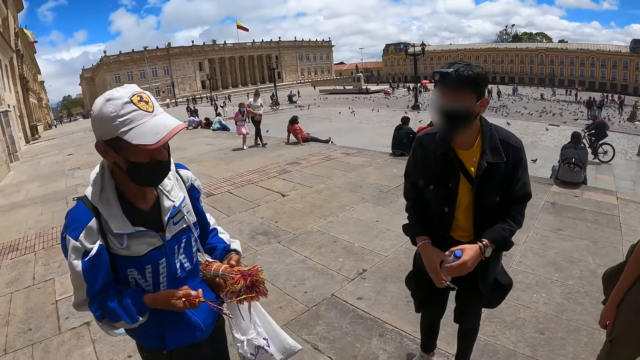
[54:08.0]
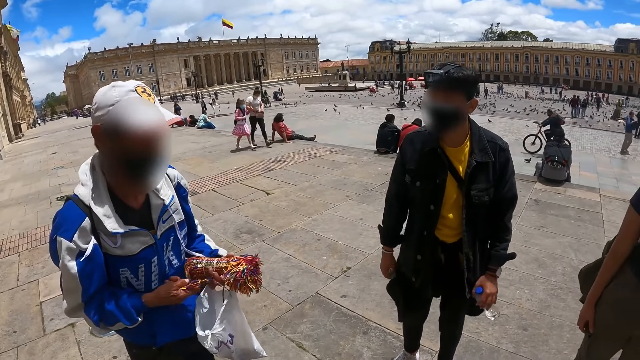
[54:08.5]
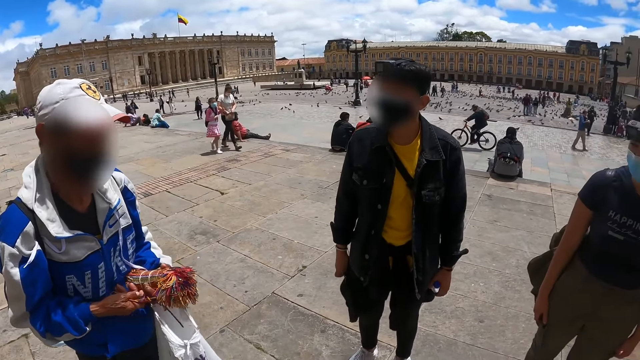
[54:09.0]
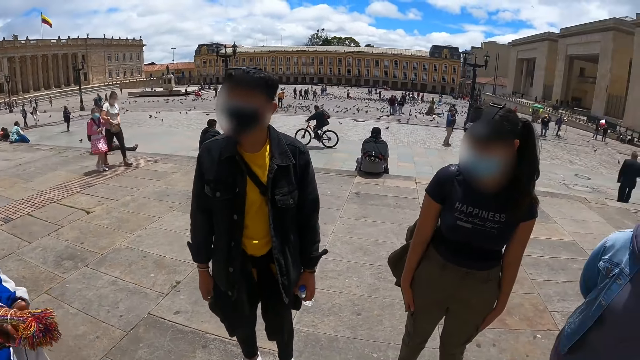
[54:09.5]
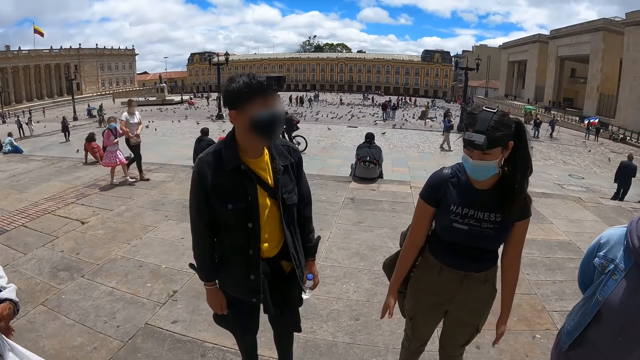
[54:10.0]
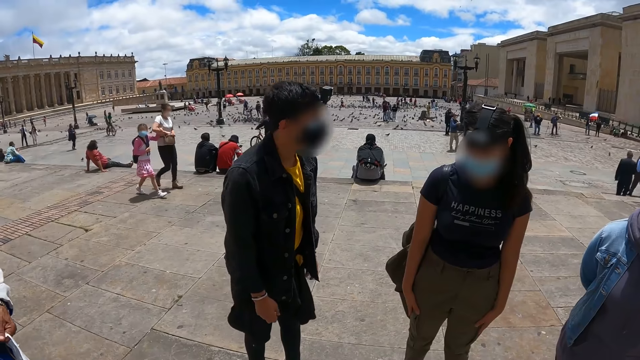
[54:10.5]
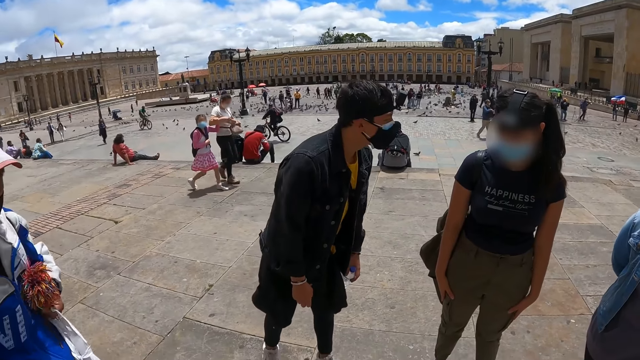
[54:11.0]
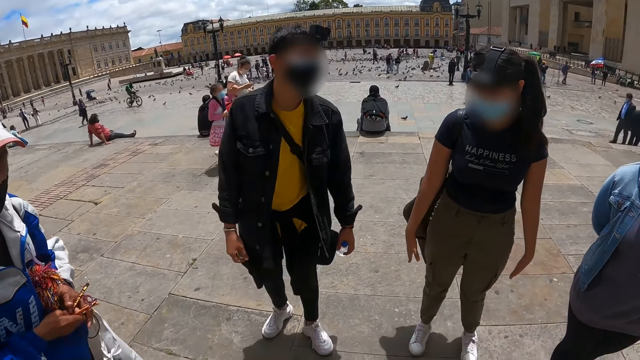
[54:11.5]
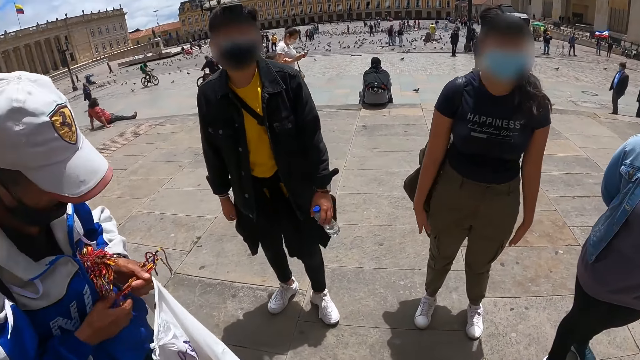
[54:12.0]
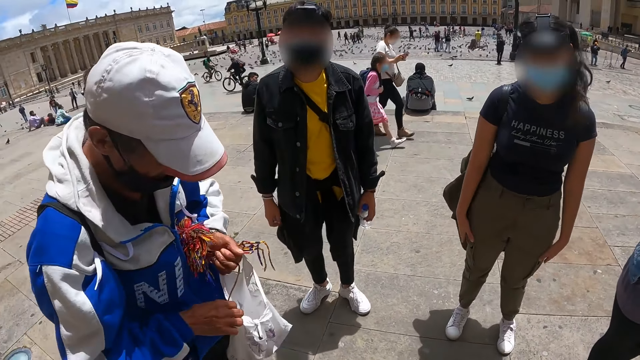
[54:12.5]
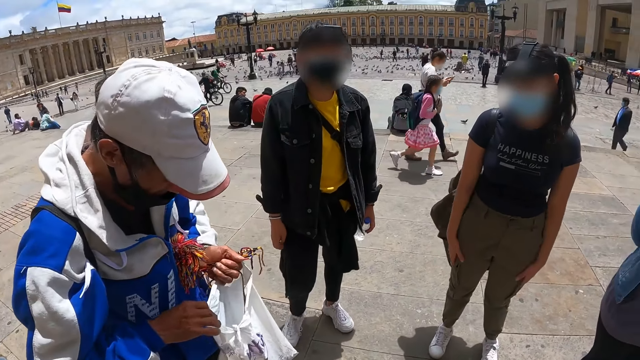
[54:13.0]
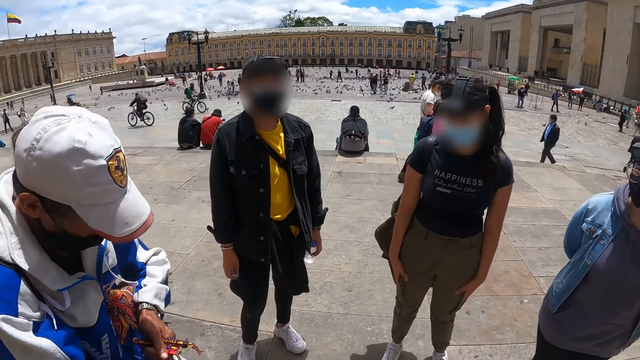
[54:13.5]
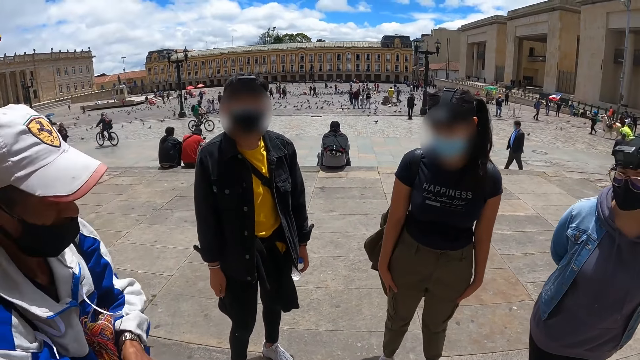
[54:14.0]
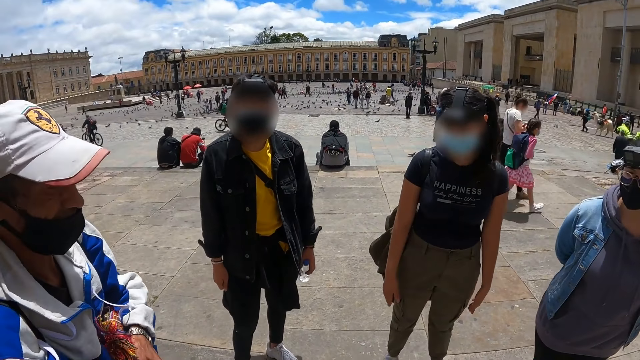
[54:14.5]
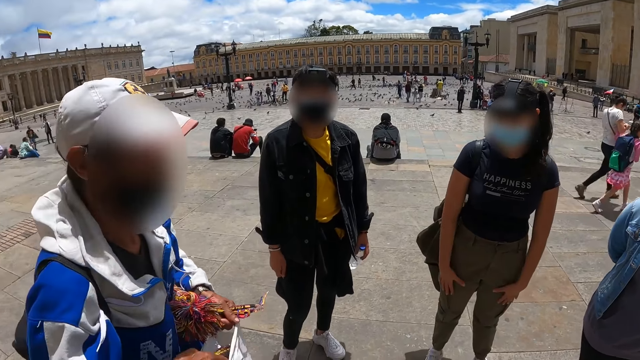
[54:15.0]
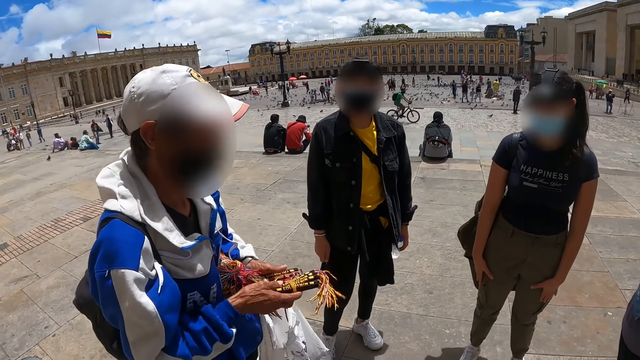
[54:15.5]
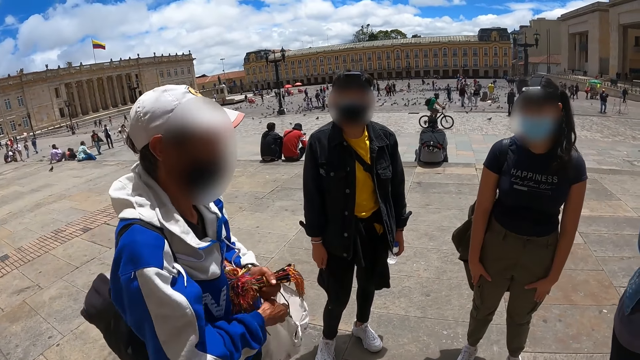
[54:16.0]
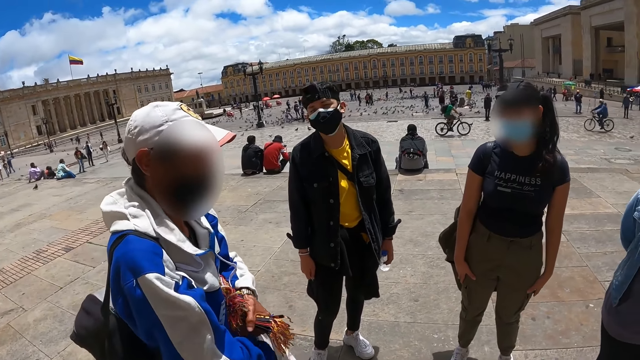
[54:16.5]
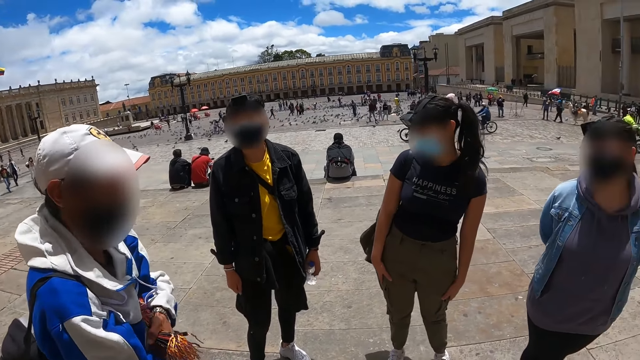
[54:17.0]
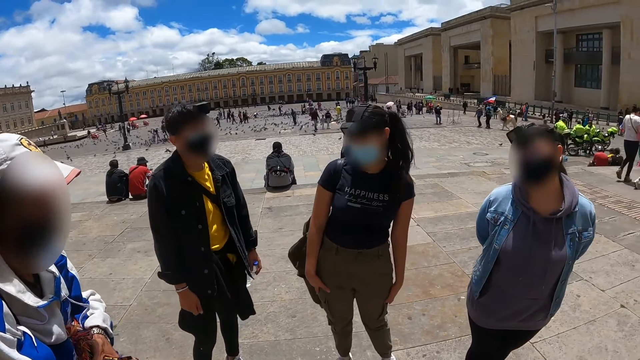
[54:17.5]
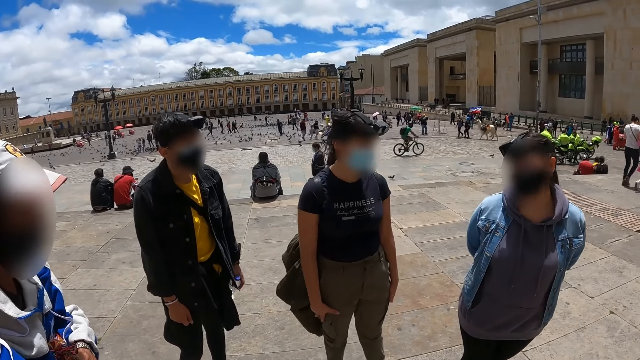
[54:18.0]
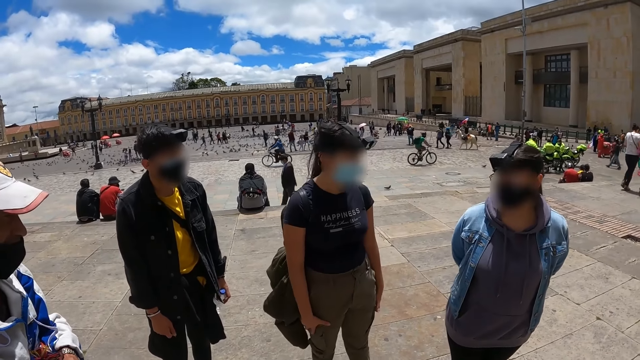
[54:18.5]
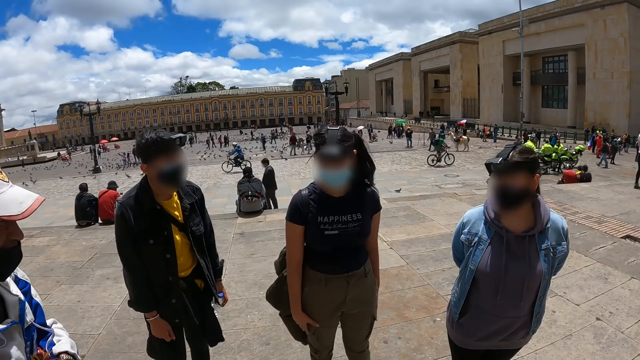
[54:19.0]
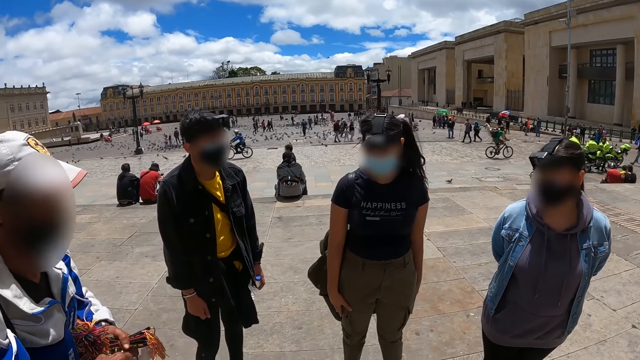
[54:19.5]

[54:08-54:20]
A person holds miraa. The person talks to another person and a third person. The third person talks to the second person. The first person walks around and opens a bag with the miraa. The camera wearer looks left. A fourth person holds a shoe lace on the hand. A fifth person rides a bicycle. A sixth person rides a bicycle. A seventh person moves the hand on the thigh. The camera wearer looks right.

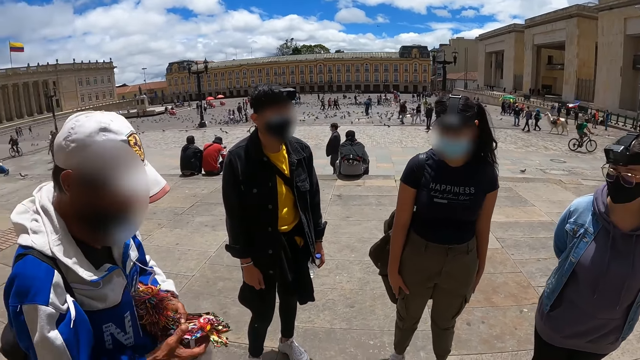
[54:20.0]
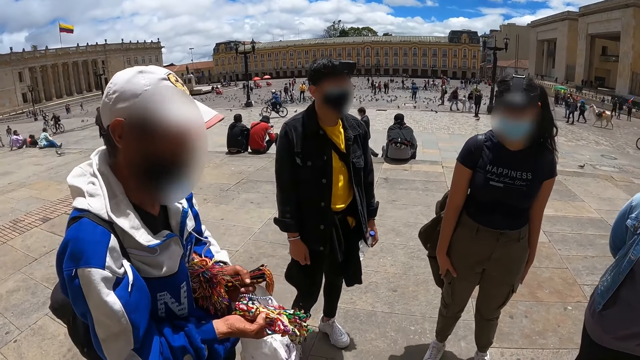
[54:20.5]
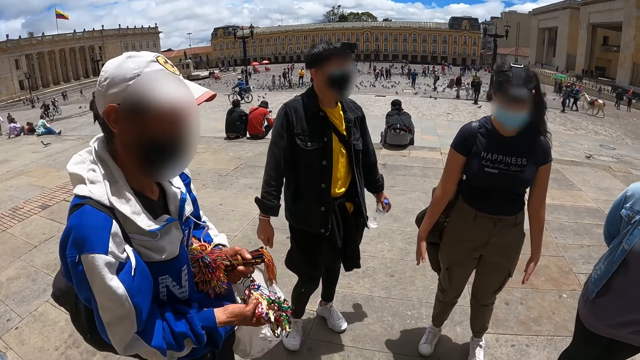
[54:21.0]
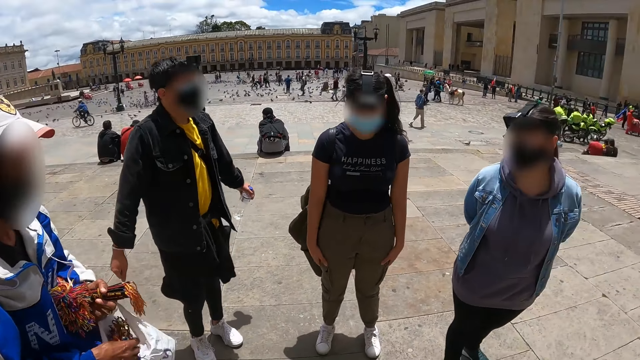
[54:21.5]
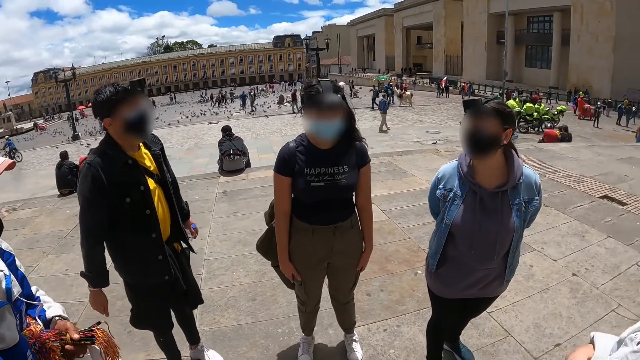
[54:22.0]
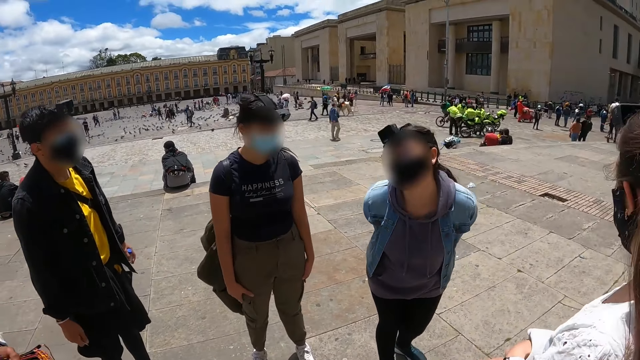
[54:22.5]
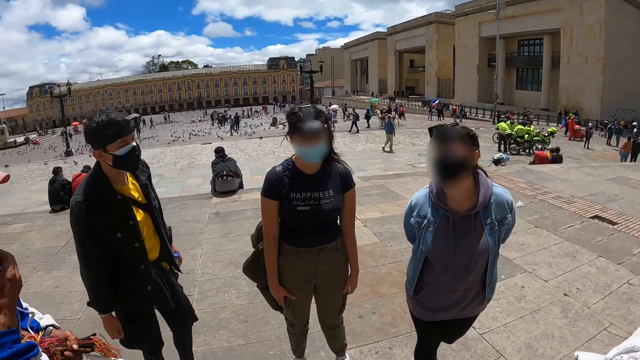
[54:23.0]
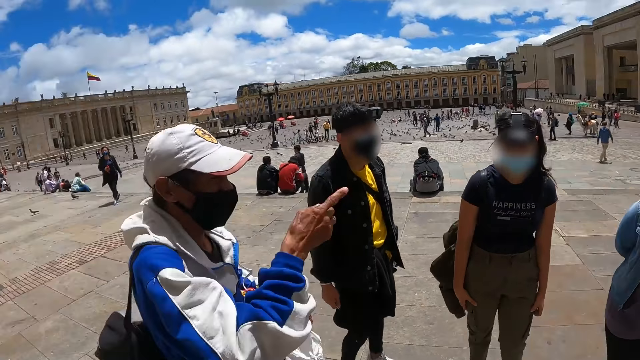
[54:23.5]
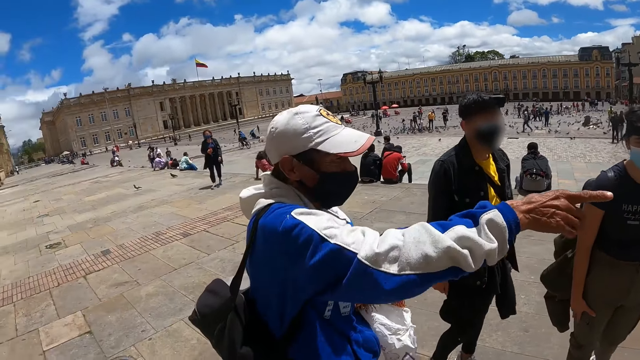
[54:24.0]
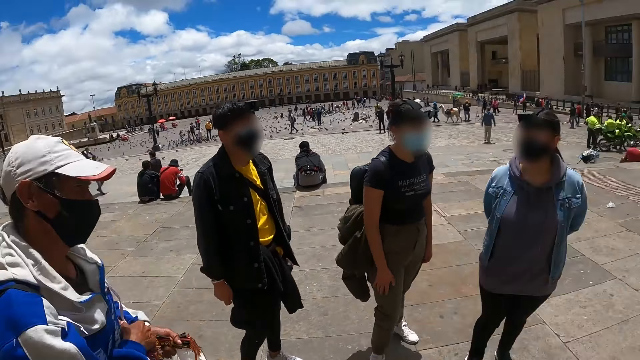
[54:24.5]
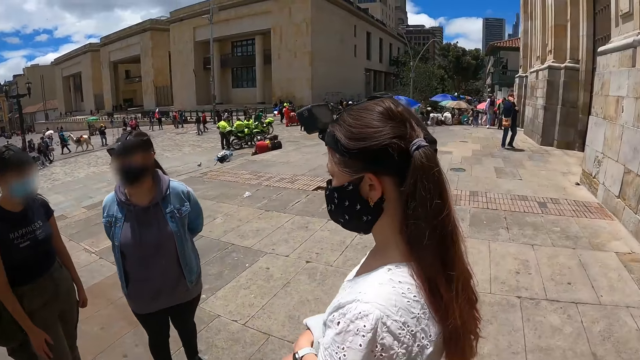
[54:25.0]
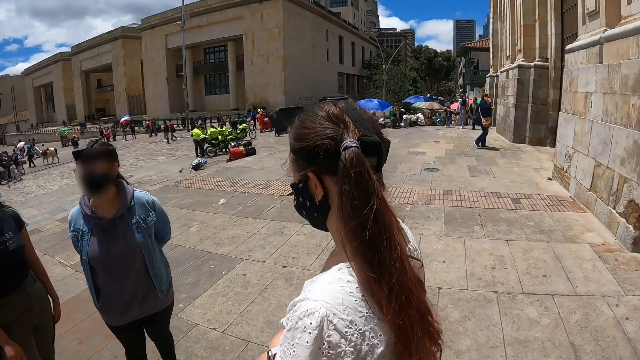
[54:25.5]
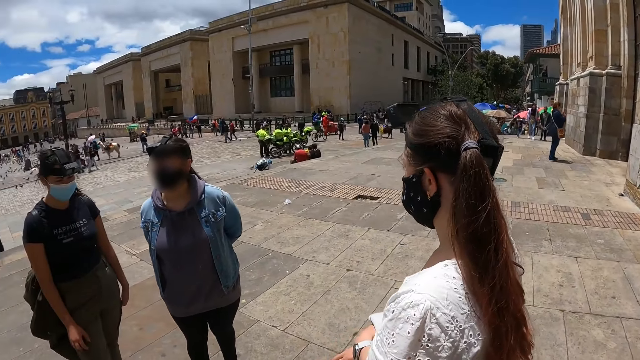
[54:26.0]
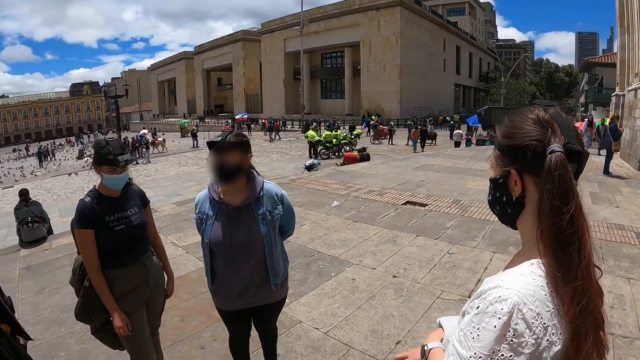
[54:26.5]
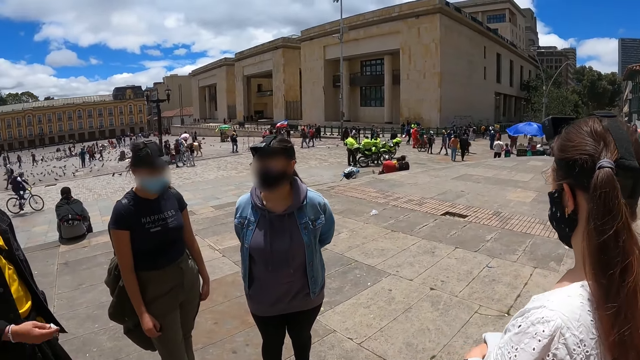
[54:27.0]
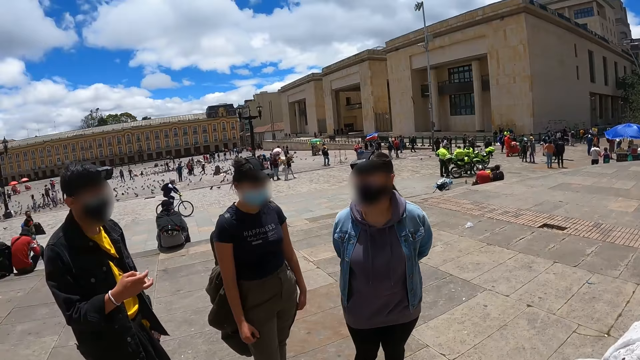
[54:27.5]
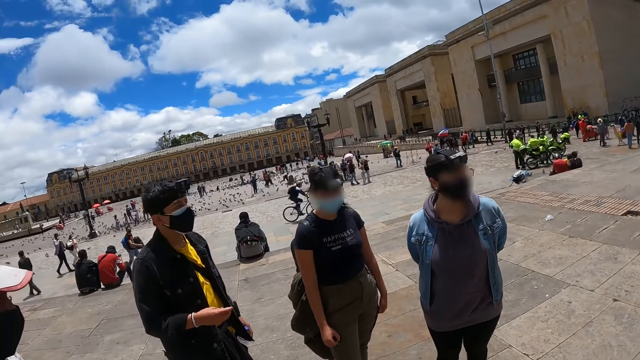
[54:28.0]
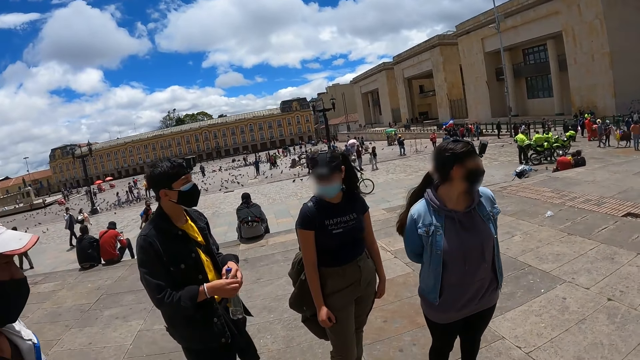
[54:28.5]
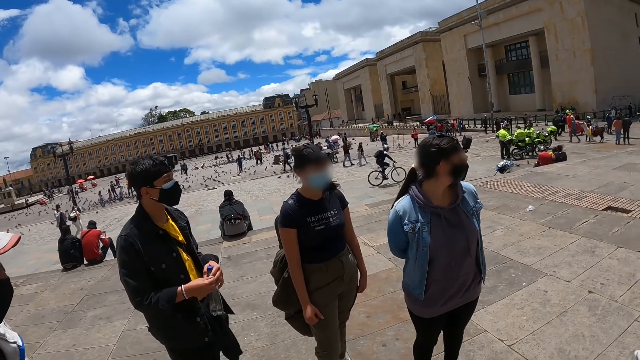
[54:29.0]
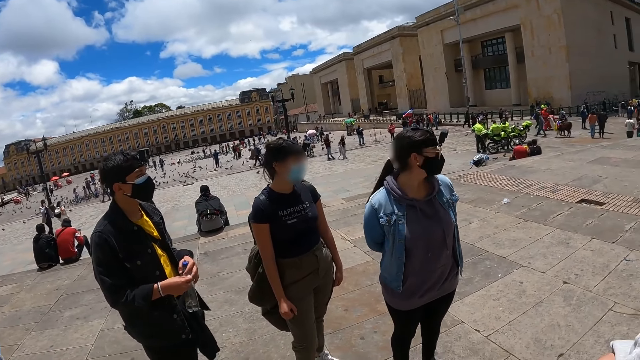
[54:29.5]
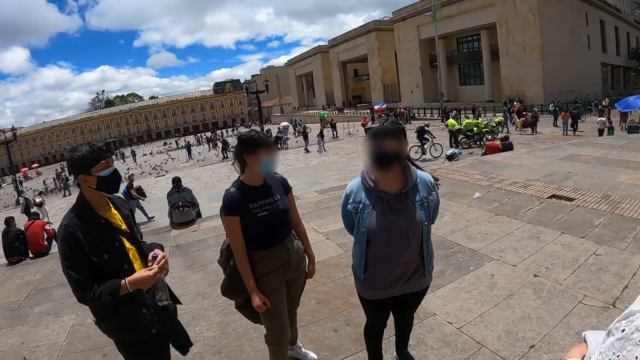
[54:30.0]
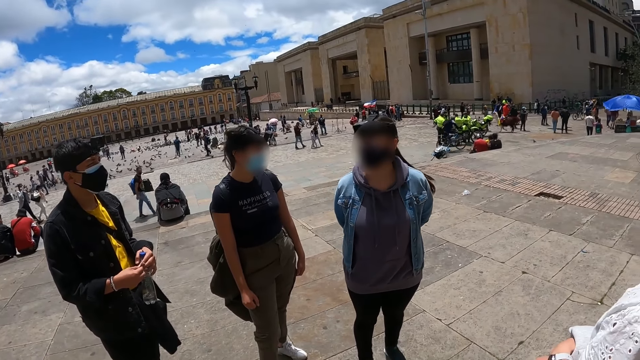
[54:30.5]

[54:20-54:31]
A person moves a shoe lace on the hand. The camera wearer looks left. The person puts the shoe lace in the bag. The camera wearer looks right. Another person moves the head close to a third person. The first person moves the hand to the face. The camera wearer looks left. The first person points at a fourth person. The camera wearer stares at the fourth person. They look right. The fourth person moves something on the hand and moves a bottle of water. The first person moves the hand with the shoe lace. The camera wearer looks forward.
